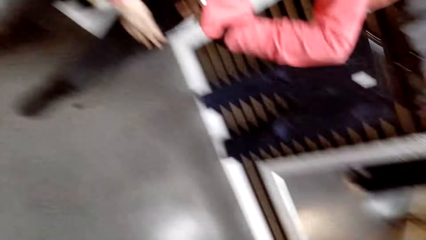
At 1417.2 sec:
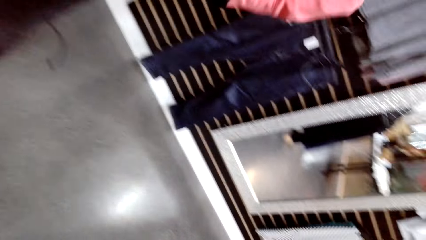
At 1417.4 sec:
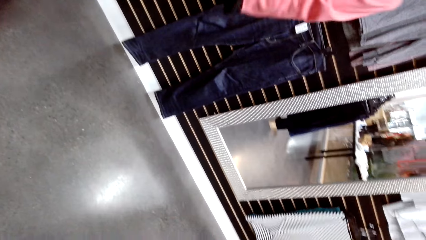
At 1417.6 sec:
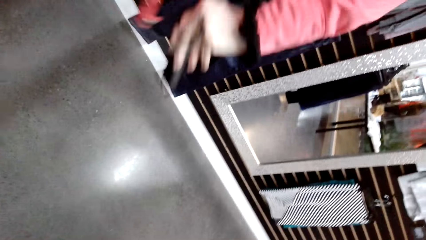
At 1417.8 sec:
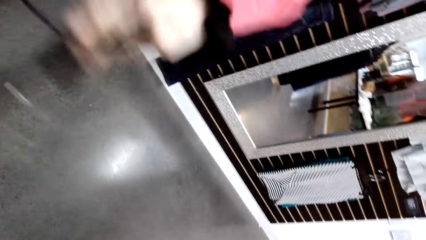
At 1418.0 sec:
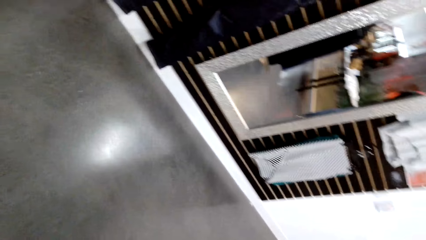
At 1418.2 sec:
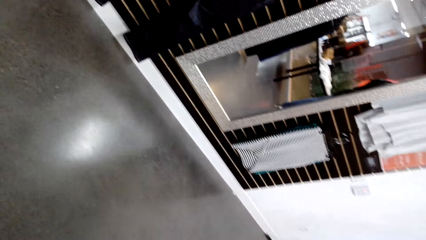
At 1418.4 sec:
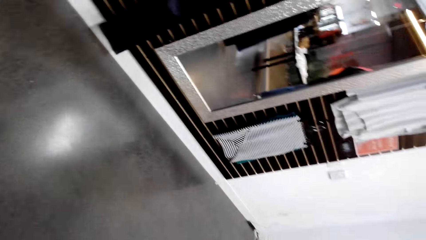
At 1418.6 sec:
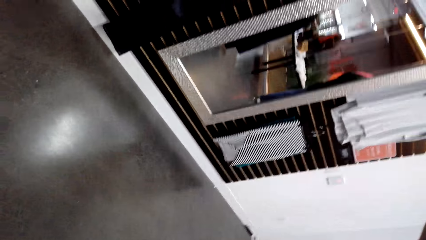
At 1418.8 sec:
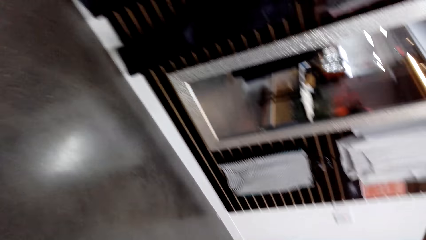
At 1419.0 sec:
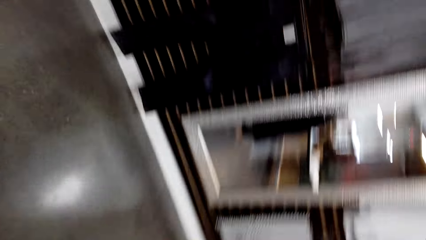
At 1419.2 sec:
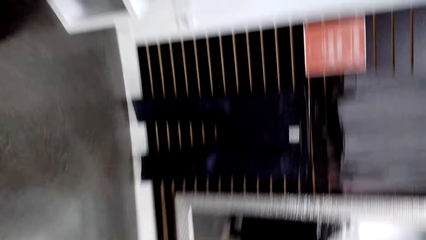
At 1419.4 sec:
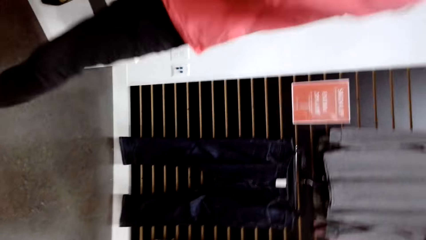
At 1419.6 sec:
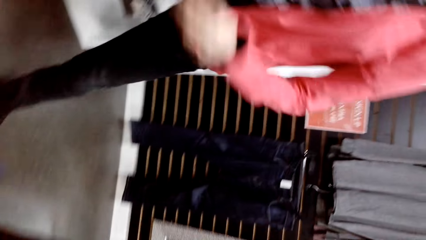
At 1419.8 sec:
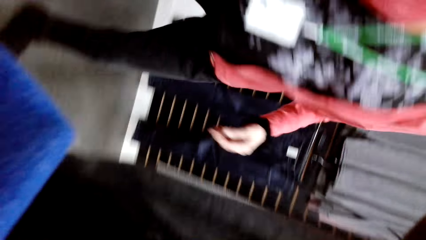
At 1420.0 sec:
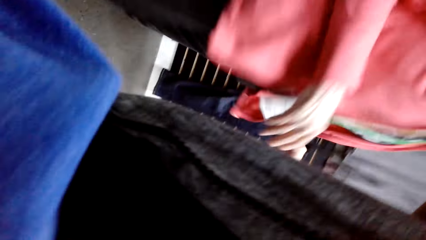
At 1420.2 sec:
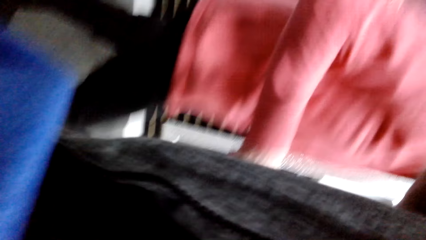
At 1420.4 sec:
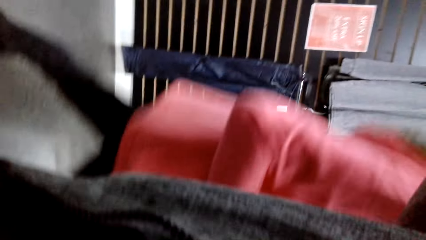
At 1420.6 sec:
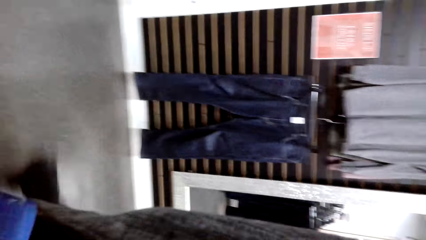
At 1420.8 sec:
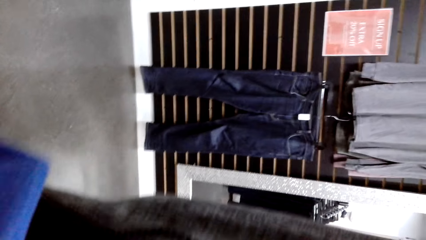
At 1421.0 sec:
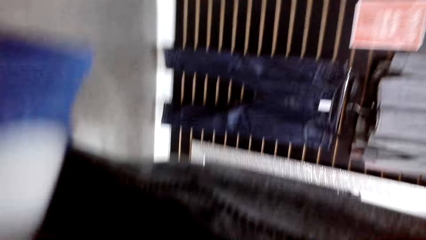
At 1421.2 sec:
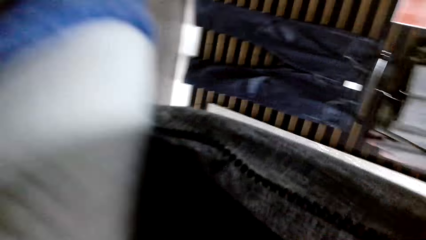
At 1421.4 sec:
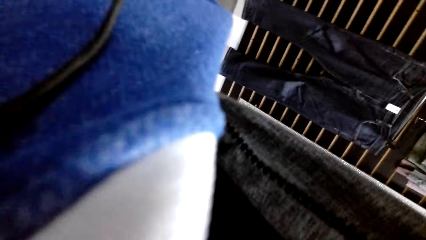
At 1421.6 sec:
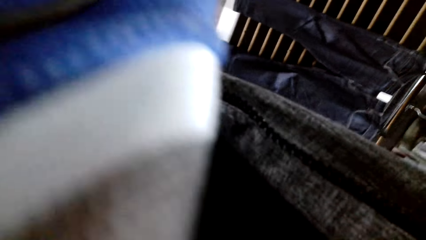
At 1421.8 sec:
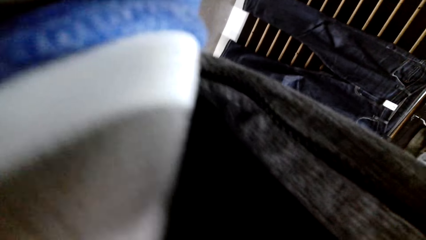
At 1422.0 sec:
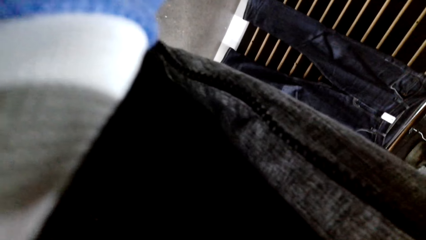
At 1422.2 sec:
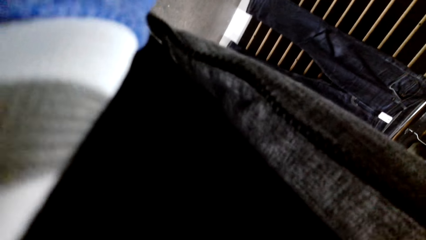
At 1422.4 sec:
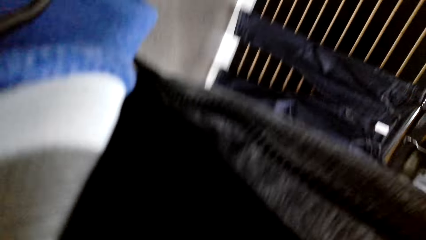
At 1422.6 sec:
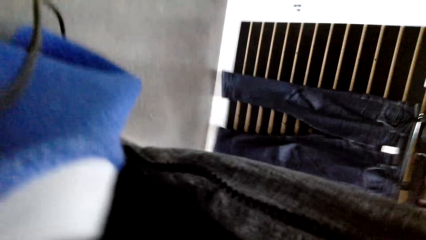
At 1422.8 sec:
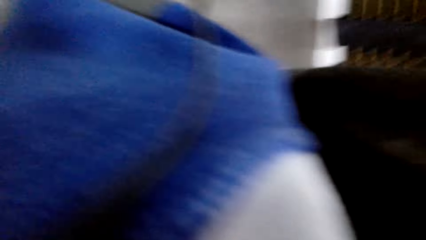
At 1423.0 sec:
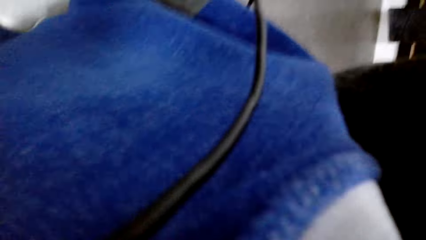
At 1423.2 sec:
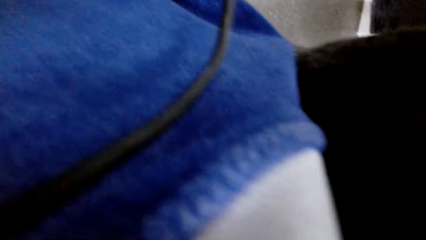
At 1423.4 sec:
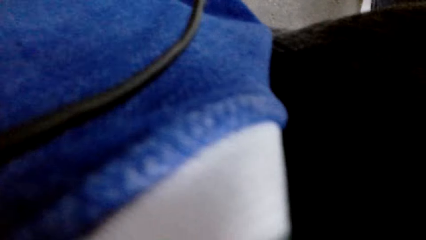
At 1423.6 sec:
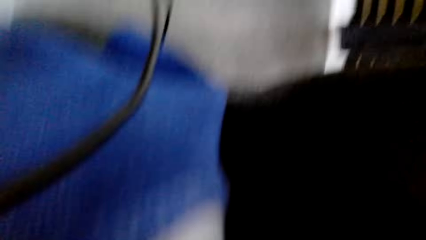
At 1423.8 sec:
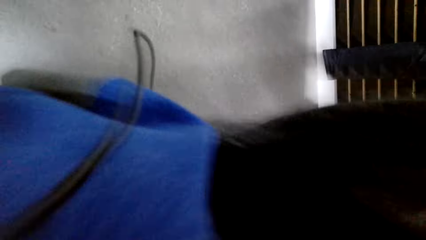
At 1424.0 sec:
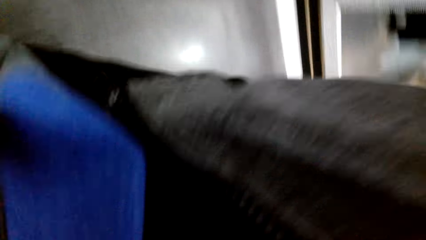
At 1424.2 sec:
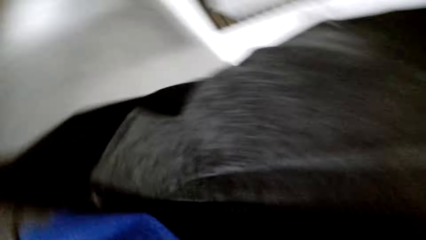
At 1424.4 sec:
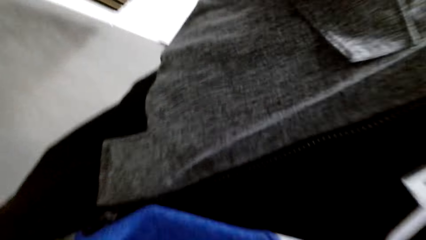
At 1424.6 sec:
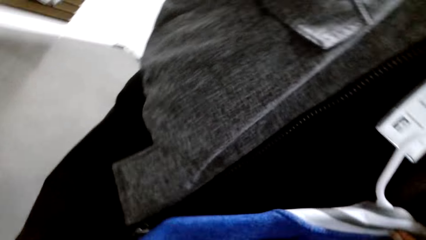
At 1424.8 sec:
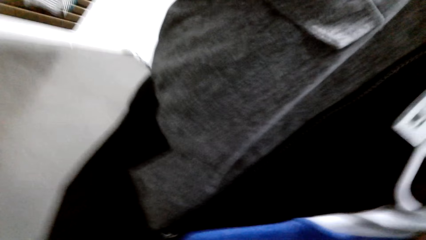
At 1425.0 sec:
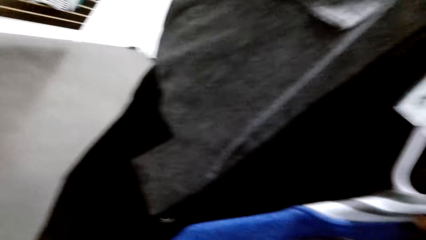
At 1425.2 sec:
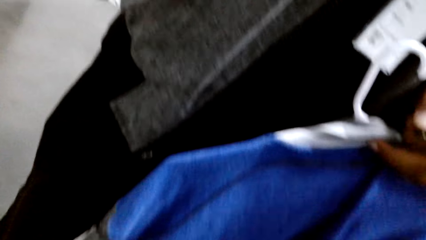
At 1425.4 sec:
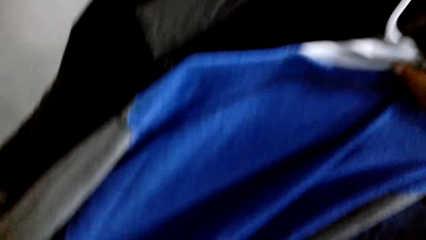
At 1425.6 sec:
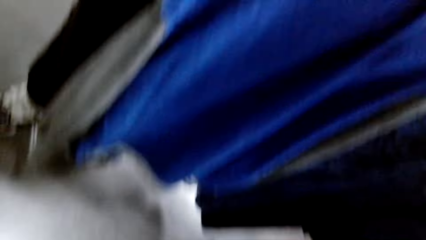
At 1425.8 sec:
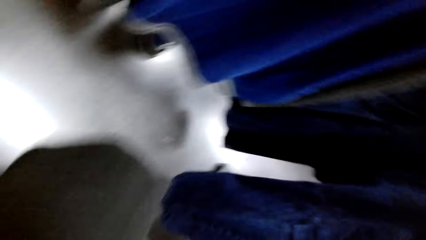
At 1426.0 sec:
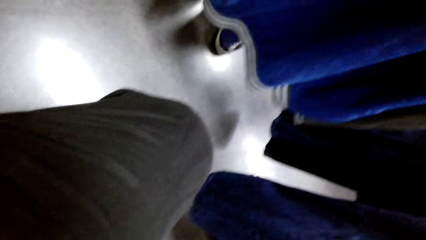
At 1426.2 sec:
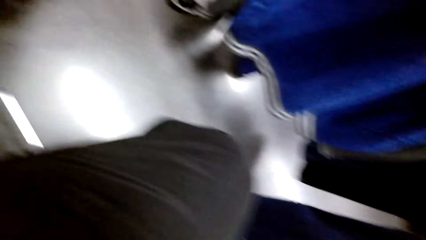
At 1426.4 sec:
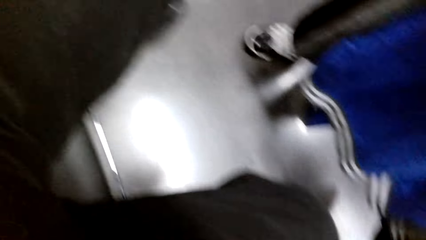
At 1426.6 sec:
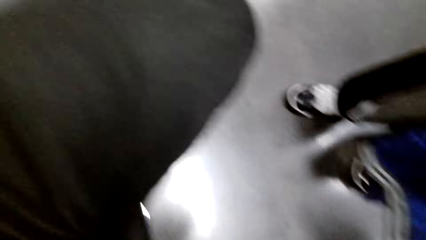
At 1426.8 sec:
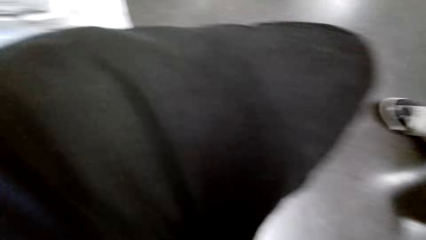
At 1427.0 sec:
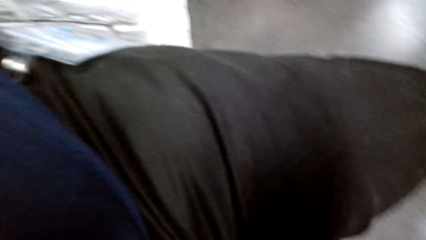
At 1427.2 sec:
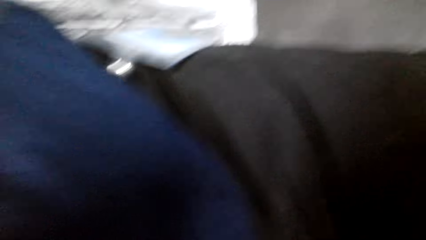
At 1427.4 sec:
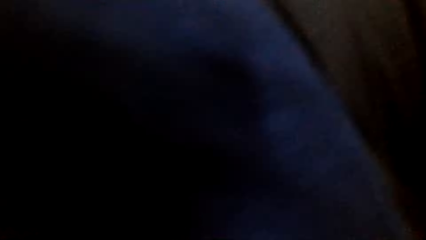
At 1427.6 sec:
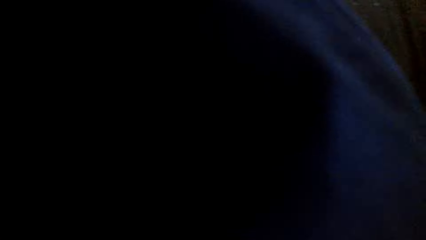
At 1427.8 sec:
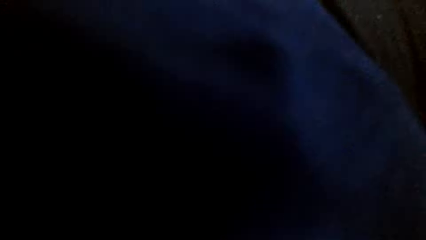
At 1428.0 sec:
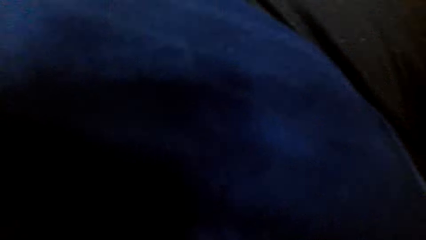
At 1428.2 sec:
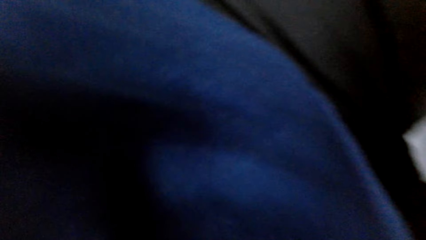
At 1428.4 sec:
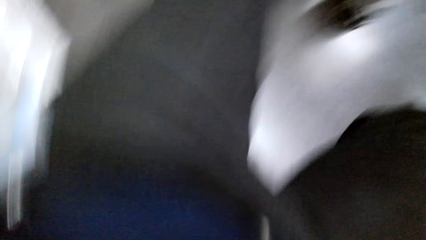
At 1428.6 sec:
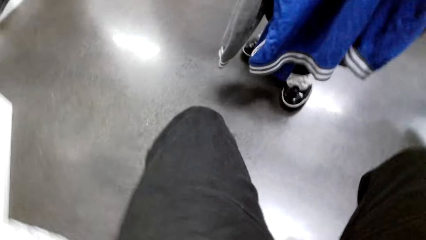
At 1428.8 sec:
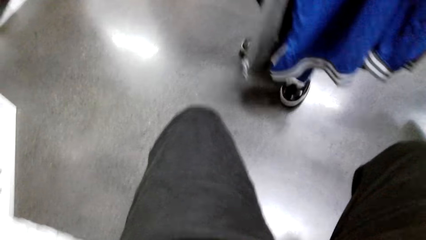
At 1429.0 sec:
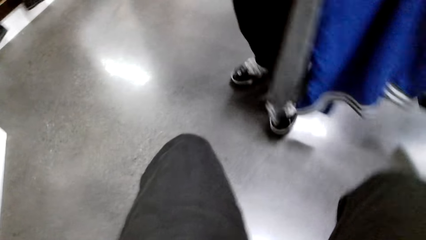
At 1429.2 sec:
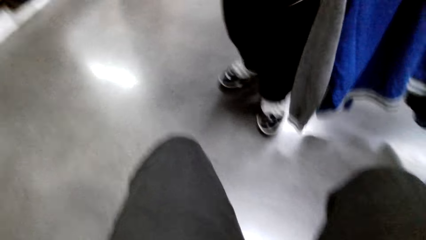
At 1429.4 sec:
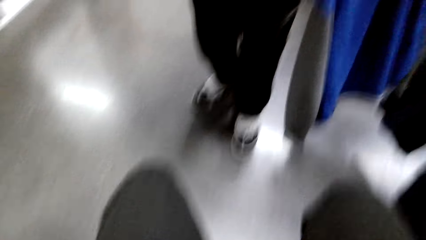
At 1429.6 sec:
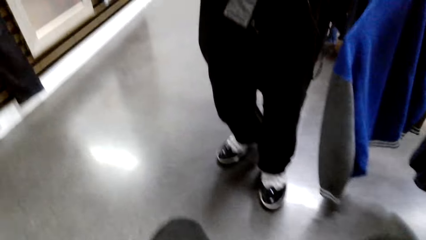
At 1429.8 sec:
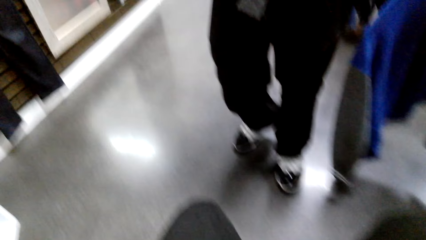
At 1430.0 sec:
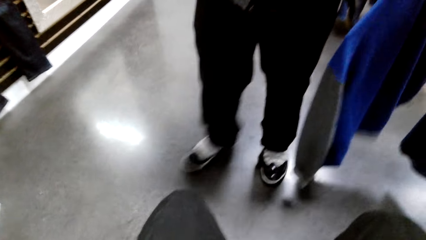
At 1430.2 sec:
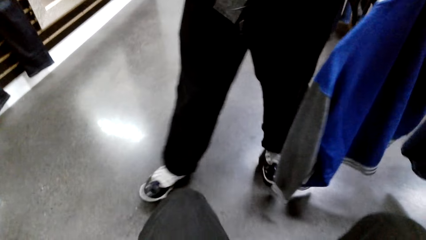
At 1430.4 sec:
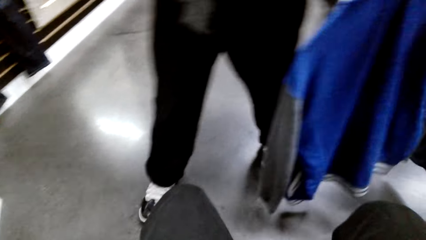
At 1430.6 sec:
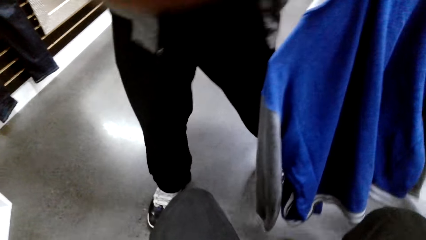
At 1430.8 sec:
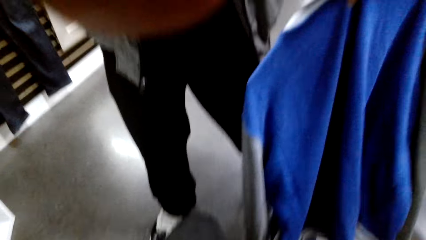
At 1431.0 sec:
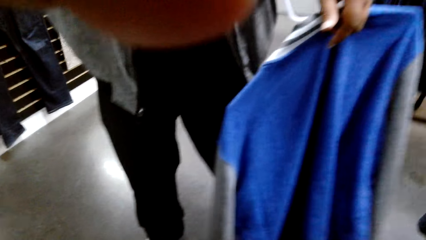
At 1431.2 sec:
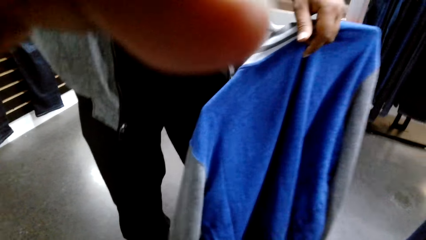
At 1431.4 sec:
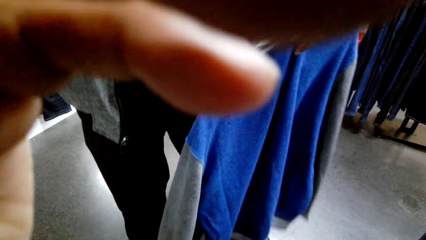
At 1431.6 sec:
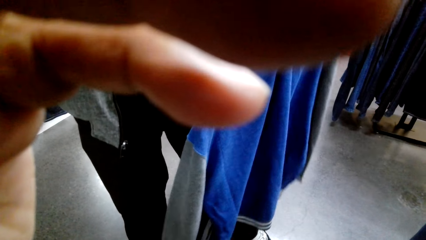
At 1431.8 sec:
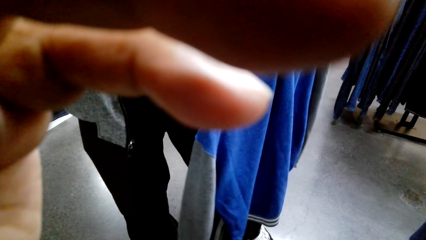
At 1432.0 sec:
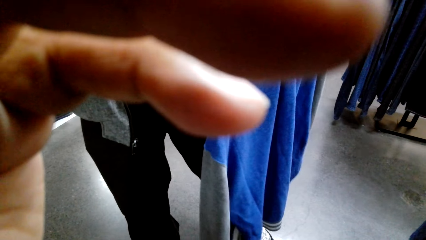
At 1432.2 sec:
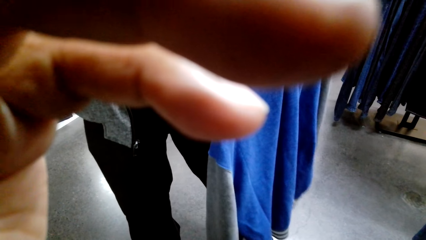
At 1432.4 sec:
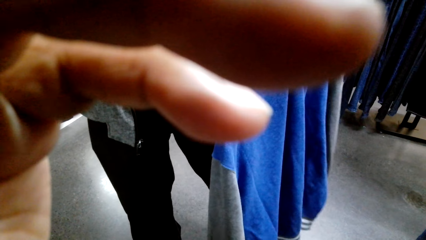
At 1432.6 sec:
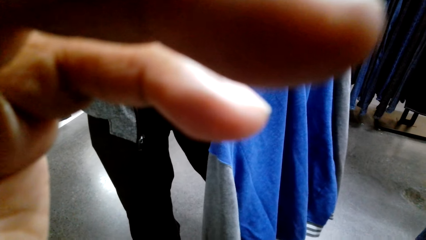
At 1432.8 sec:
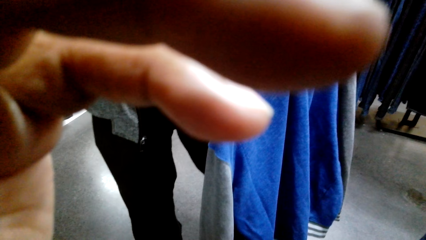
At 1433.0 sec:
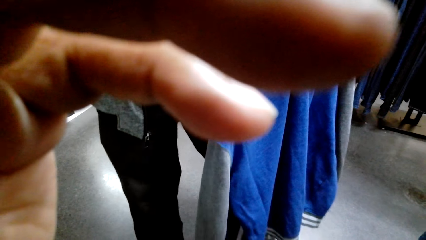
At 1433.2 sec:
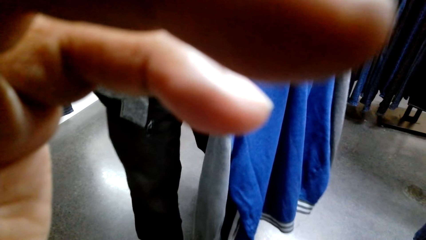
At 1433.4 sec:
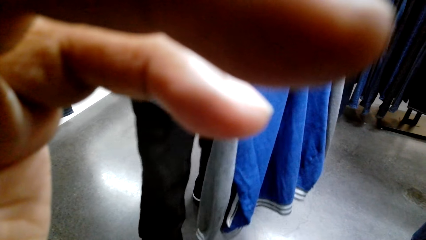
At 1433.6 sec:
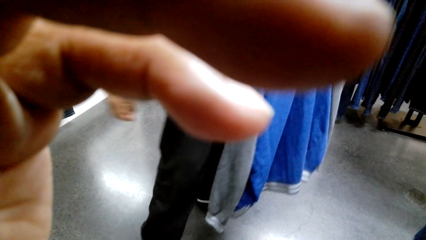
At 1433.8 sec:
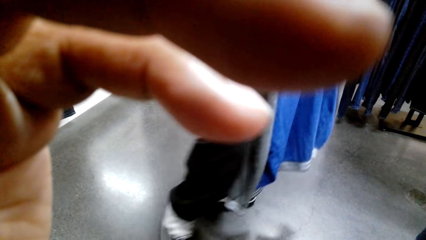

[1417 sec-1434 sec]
A woman inserts her hand in her pocket. The camera wearer looks around the floor. The woman removes something from her pocket. The woman walks around in the clothes shop. The camera wearer adjusts the camera on the head. They handle the camera.
